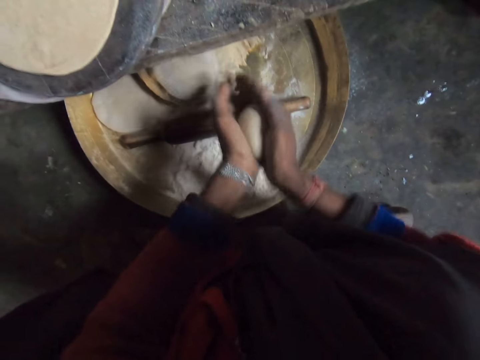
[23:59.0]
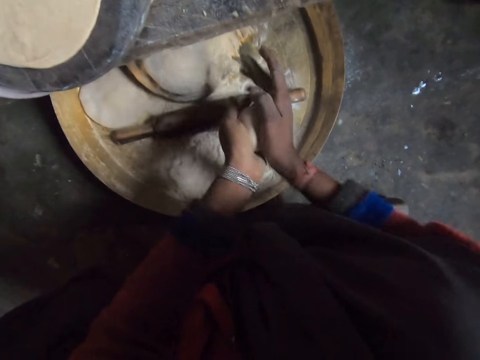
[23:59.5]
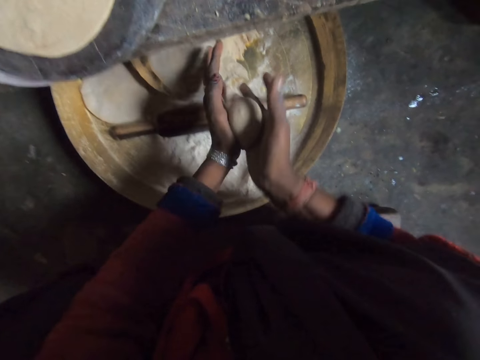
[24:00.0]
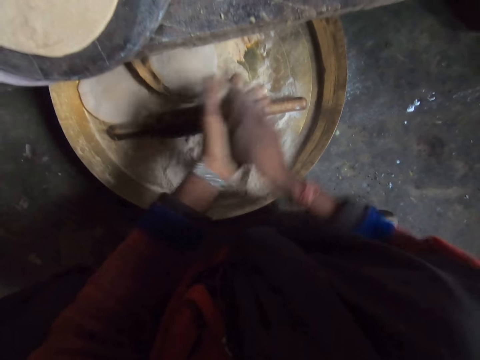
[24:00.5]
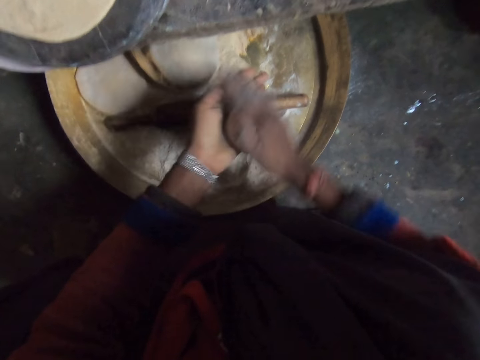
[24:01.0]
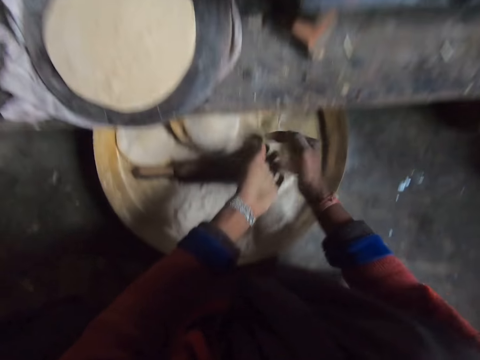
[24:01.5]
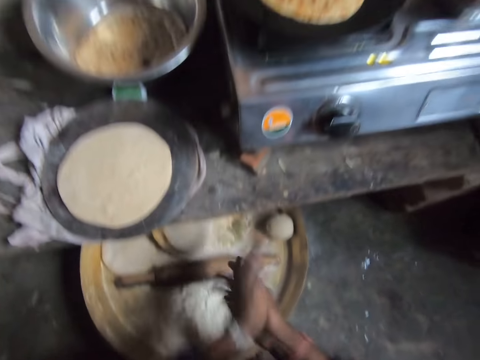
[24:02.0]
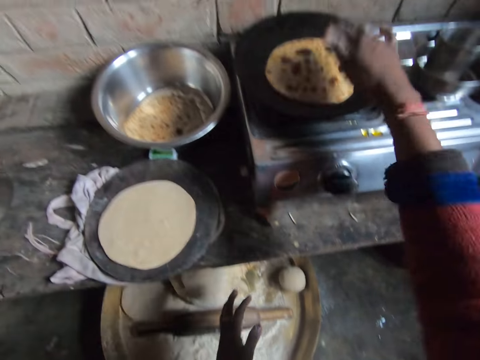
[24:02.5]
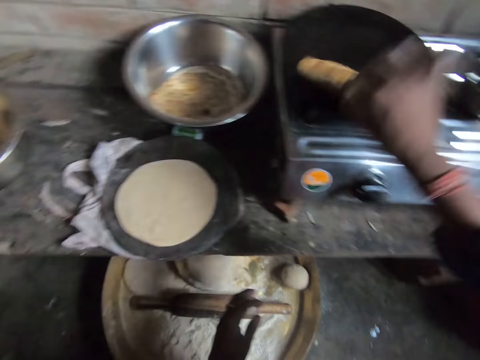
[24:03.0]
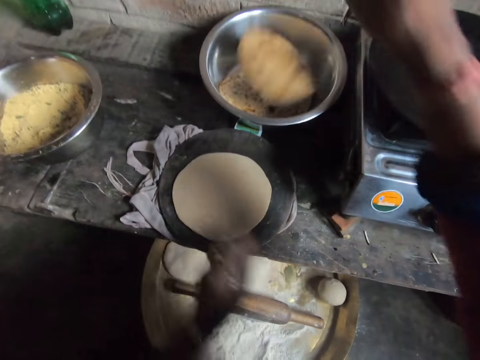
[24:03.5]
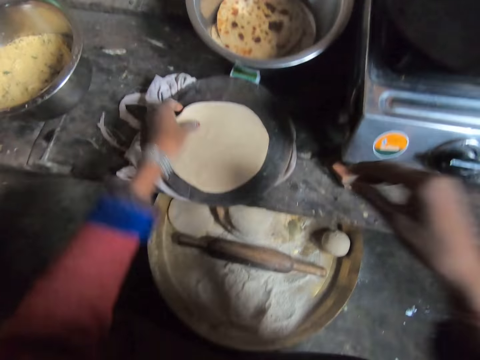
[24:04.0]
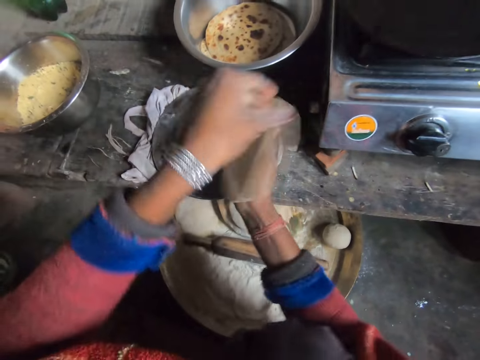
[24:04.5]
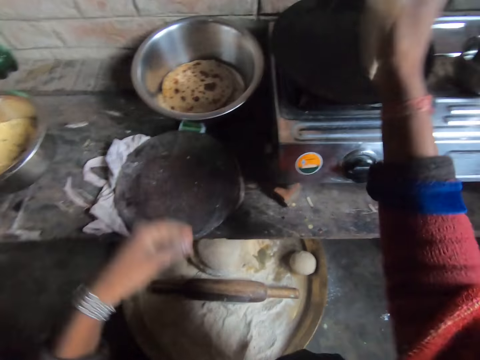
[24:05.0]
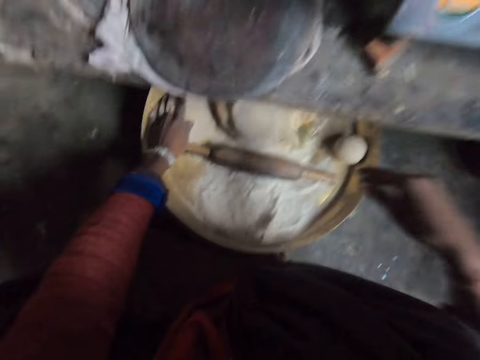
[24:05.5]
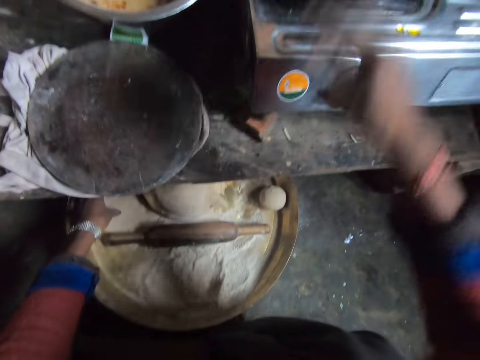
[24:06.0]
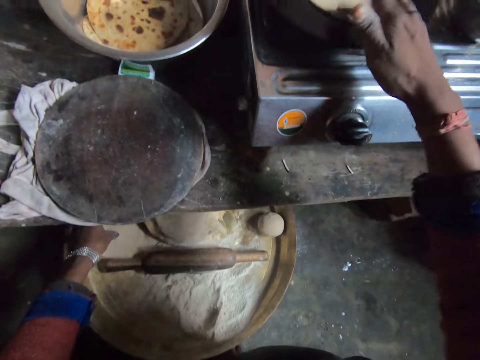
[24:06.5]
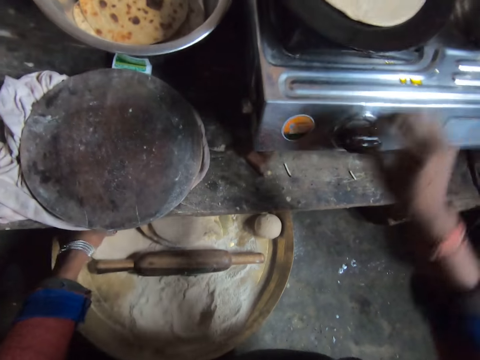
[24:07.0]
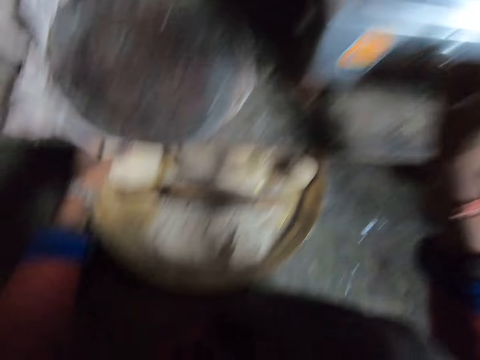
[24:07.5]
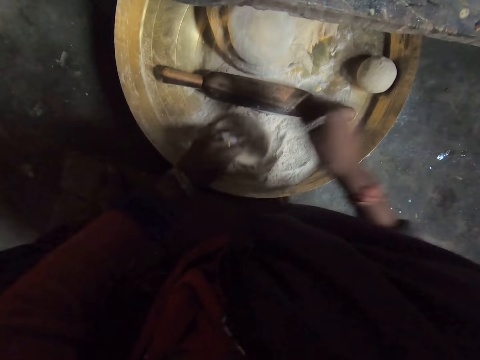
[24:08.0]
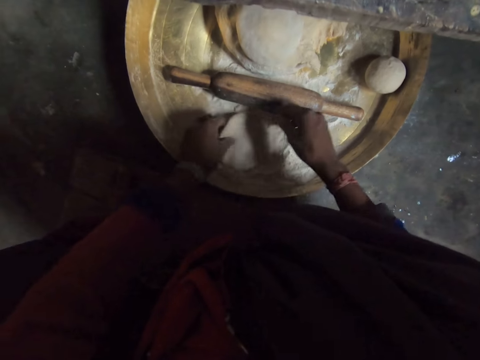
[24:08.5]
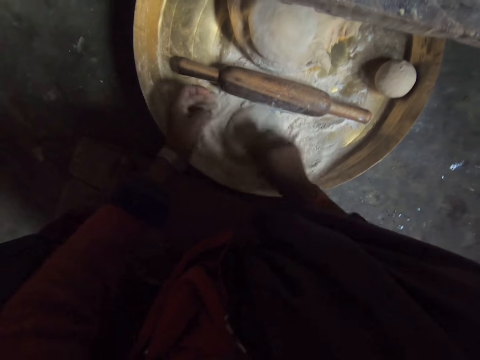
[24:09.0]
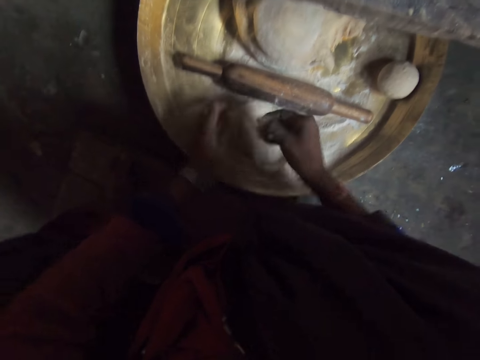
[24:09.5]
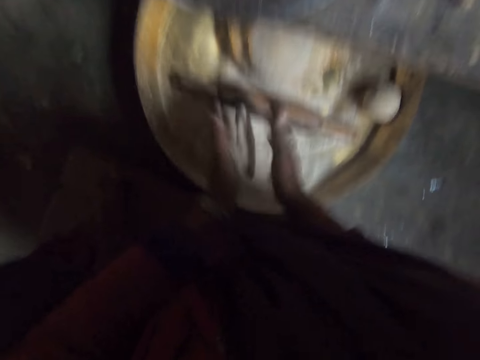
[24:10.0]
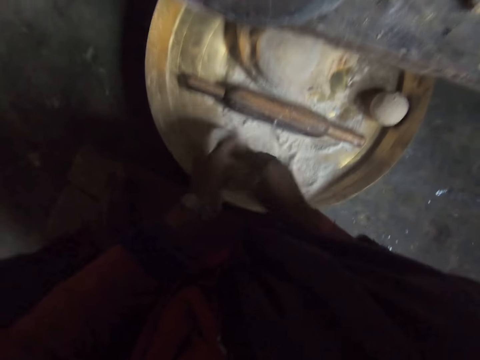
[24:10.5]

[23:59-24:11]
The camera wearer drops the dough in the tray. She takes the chapati bread with her hand. She drops the chapati bread in a bowl. She takes the dough on the cutting board with her left hand. She moves the dough to her right hand. She drops the dough on the pan. She takes a dough with her left hand. She touches the pan. She adjusts the burner knob. She kneads the dough in her left hand. She puts the dough in the flour.

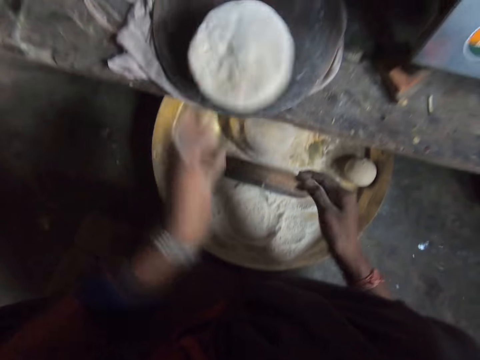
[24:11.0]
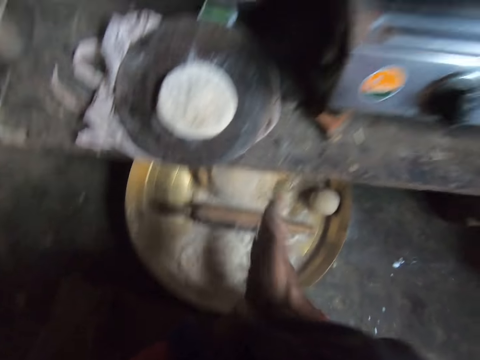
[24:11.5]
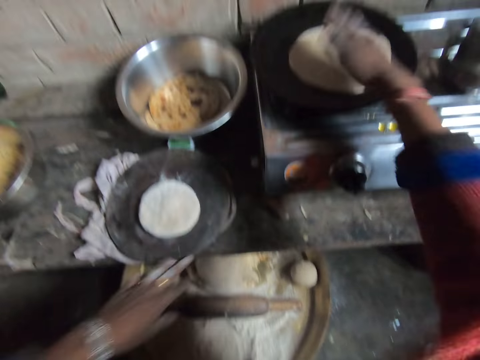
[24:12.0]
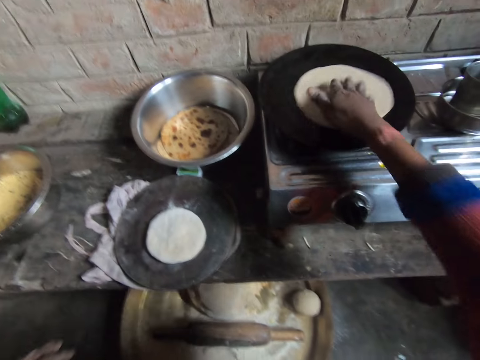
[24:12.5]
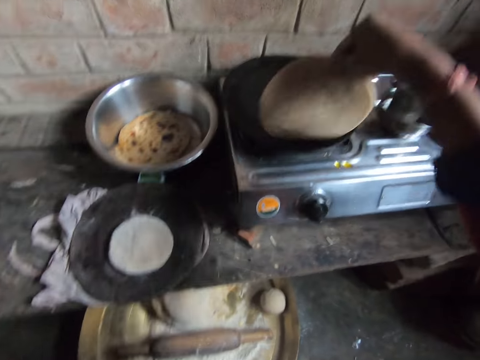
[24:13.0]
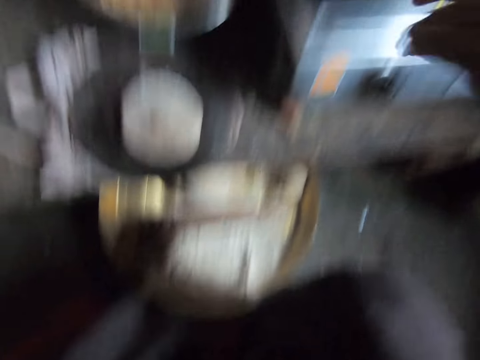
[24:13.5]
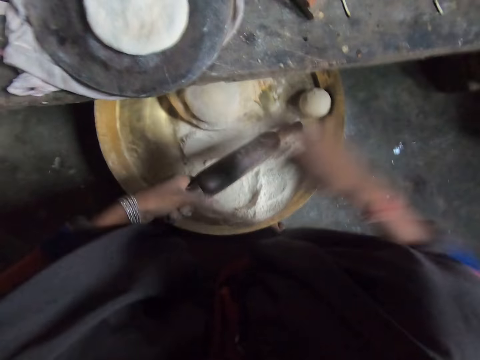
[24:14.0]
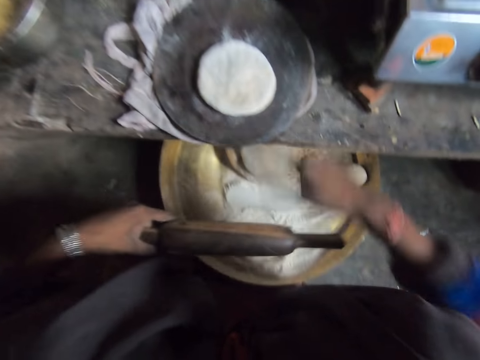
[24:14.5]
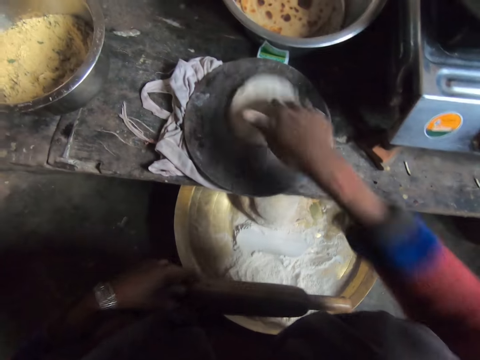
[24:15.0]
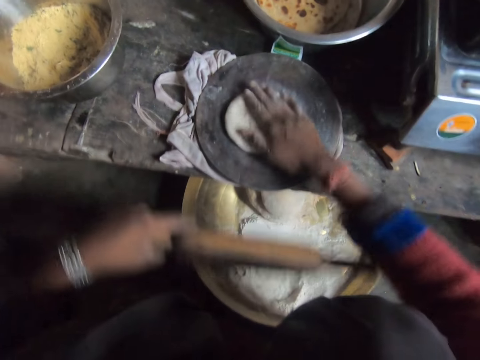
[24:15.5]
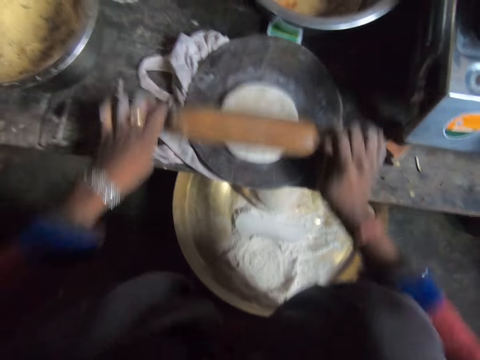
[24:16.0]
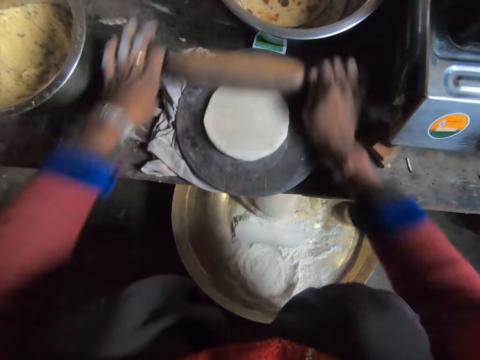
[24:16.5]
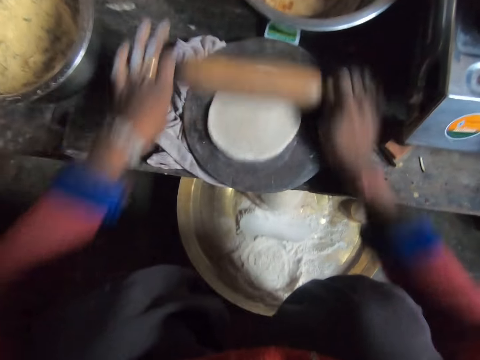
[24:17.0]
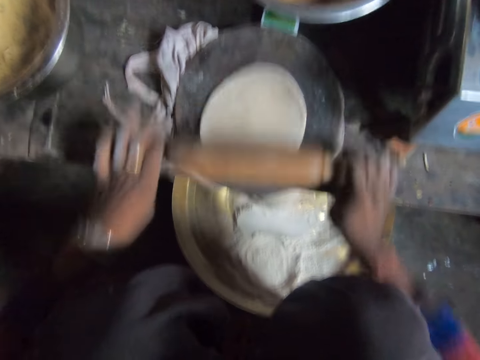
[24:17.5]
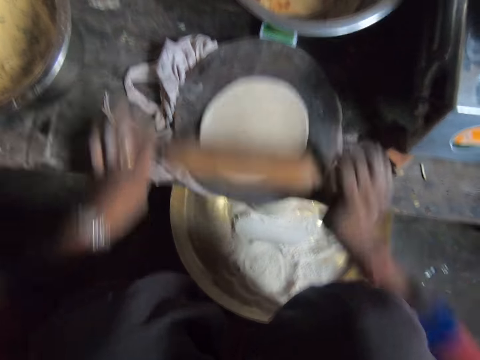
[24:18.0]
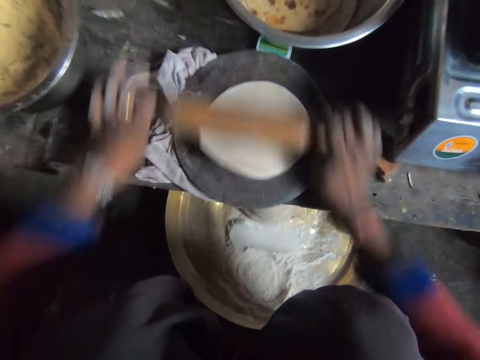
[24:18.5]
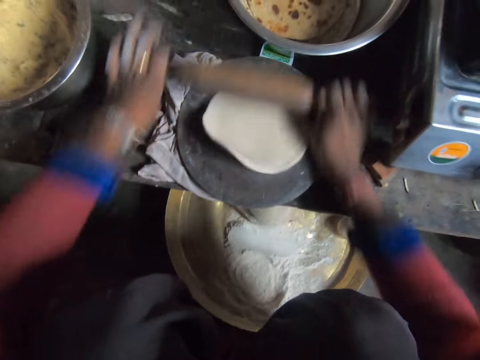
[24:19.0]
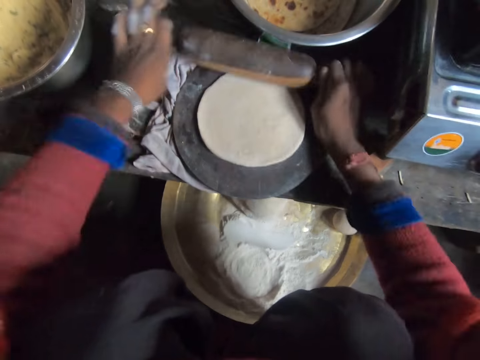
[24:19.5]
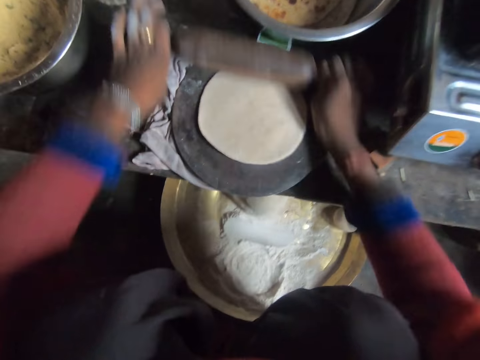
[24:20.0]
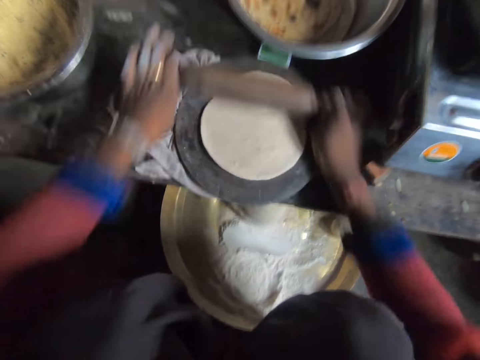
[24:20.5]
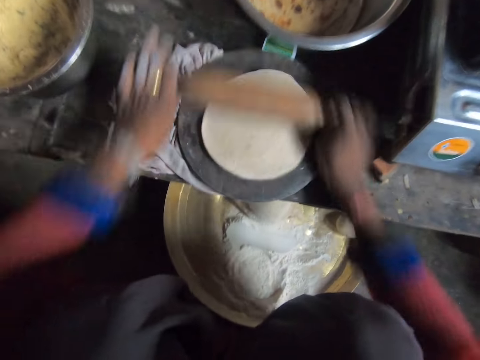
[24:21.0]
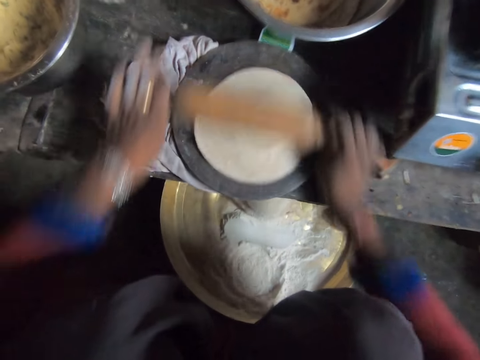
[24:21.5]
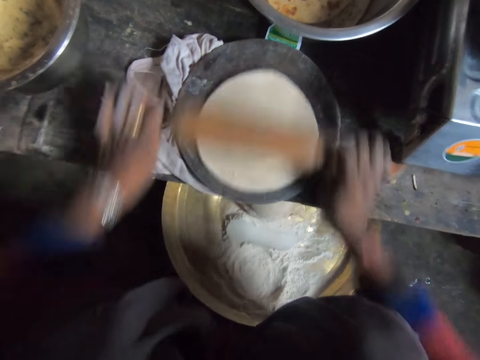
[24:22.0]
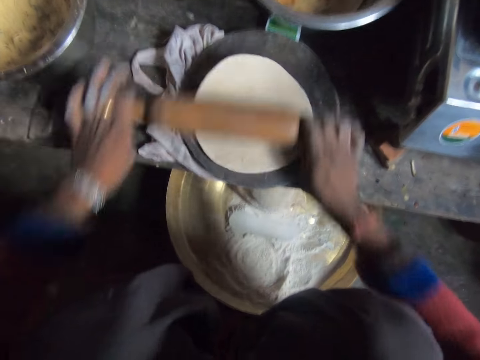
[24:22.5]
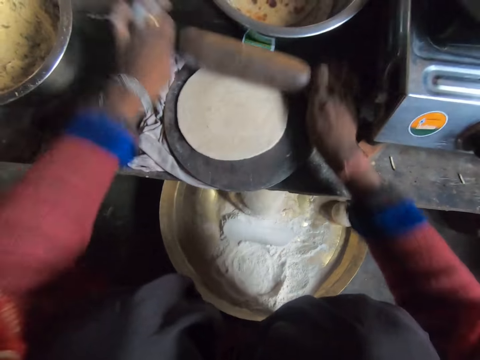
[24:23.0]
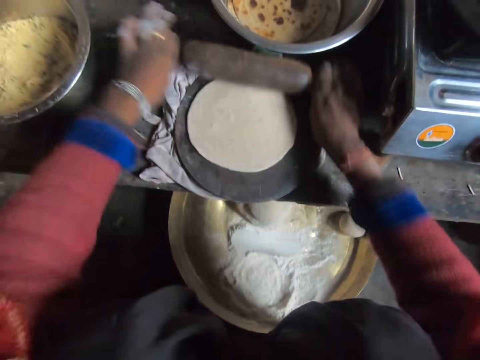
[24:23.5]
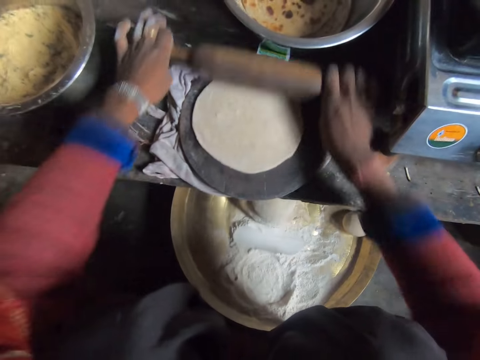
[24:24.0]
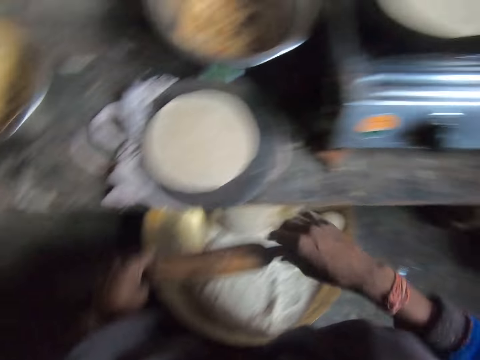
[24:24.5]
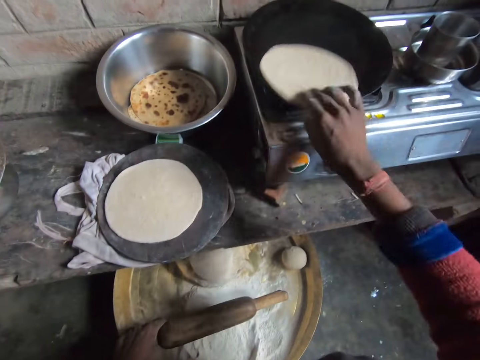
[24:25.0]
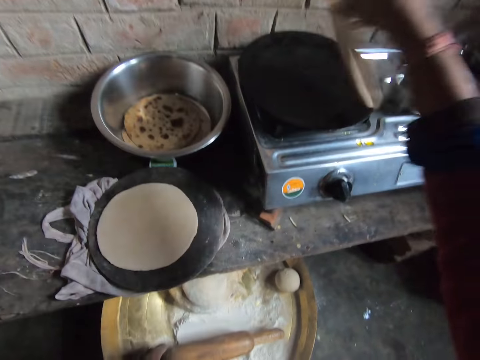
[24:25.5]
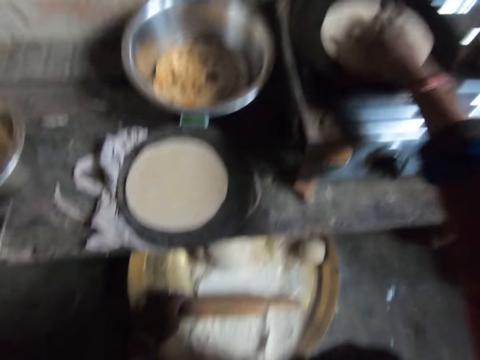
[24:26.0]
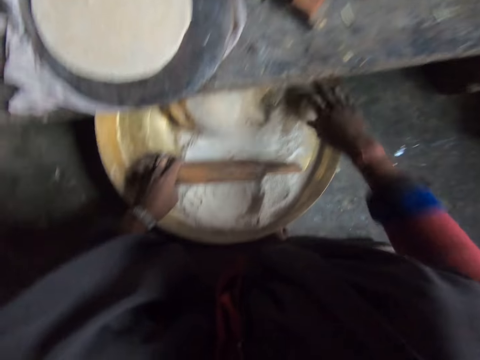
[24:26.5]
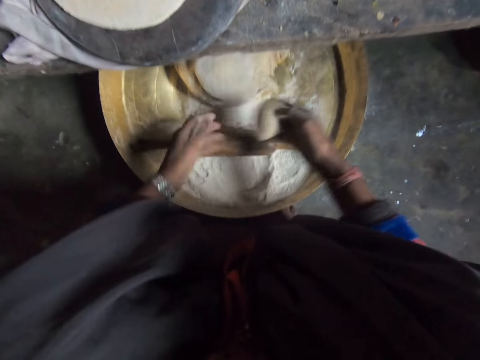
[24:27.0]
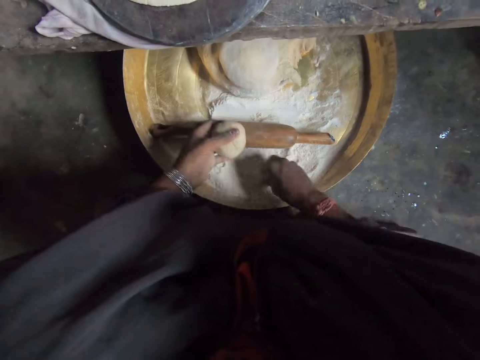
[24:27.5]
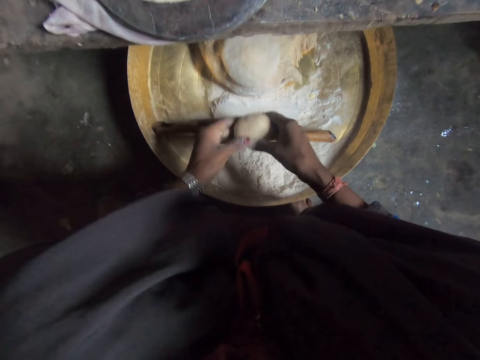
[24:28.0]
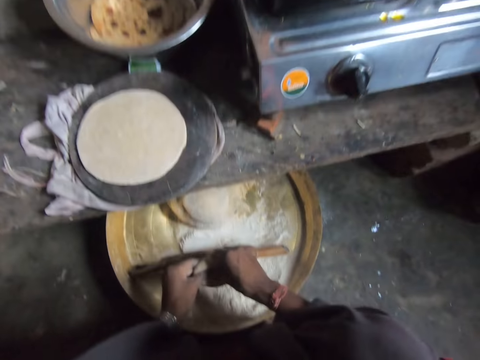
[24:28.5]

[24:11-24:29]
The camera wearer drops the dough on the cutting board. She adjusts the chapati bread on the pan. She turns the flat bread. She takes the rolling pin with her left hand. She rubs the rolling pin with her right hand. She touches the dough on the cutting board. She turns the dough. She flattens the dough on the board with the rolling pin. She adjusts the chapati bread on the pan. She turns the flat bread. She drops the rolling pin. She takes a dough with her right hand. She kneads the dough.
